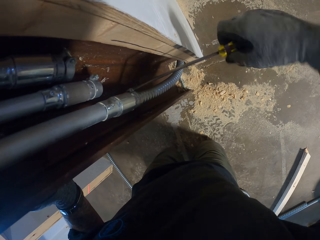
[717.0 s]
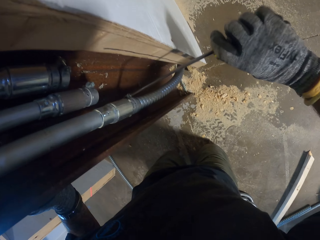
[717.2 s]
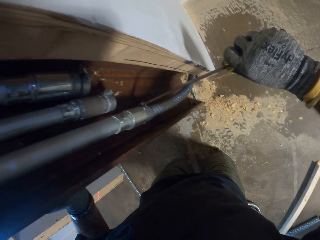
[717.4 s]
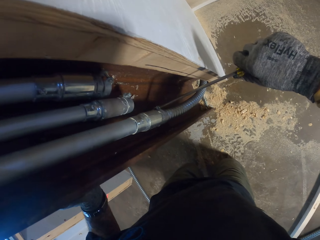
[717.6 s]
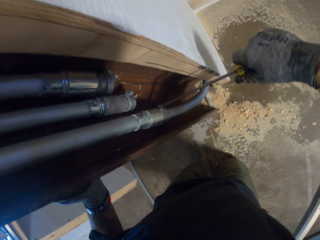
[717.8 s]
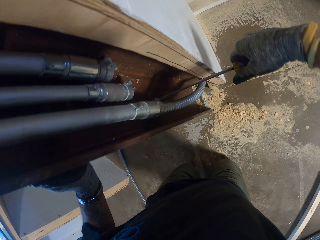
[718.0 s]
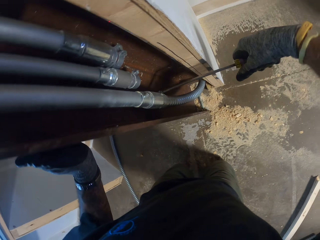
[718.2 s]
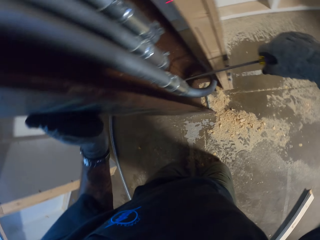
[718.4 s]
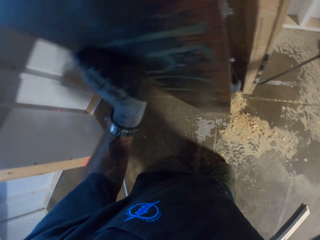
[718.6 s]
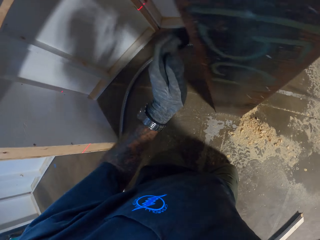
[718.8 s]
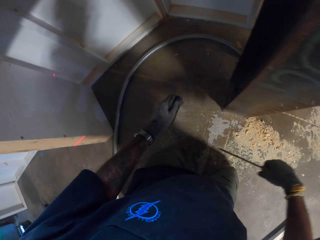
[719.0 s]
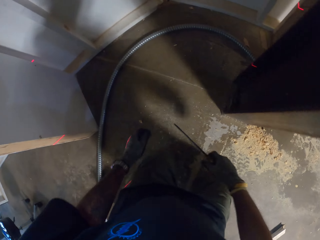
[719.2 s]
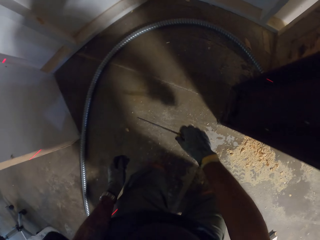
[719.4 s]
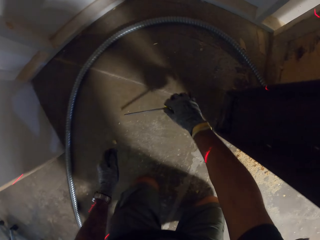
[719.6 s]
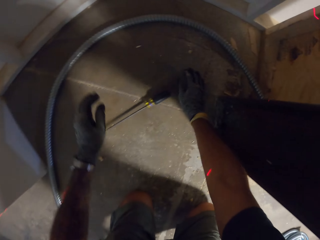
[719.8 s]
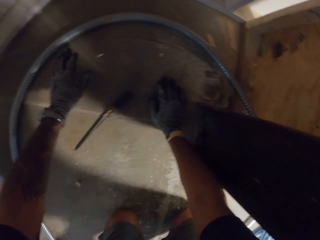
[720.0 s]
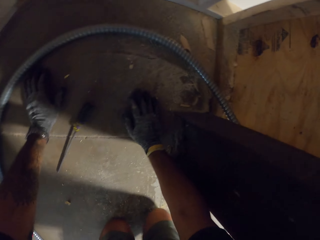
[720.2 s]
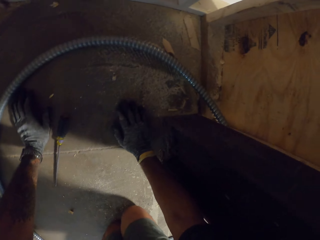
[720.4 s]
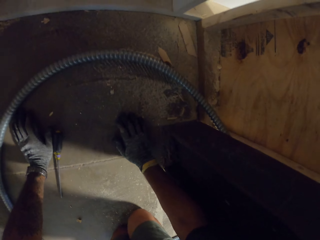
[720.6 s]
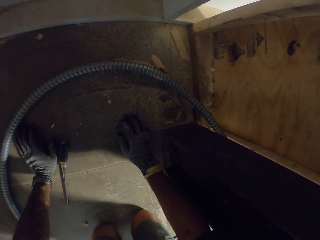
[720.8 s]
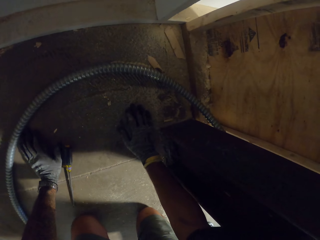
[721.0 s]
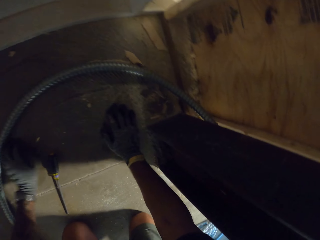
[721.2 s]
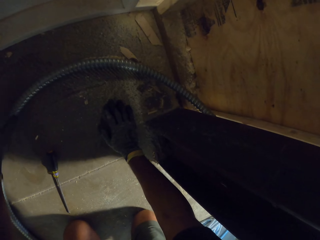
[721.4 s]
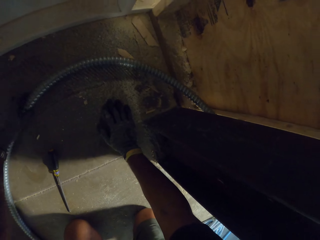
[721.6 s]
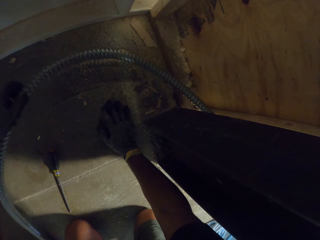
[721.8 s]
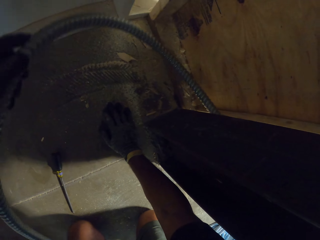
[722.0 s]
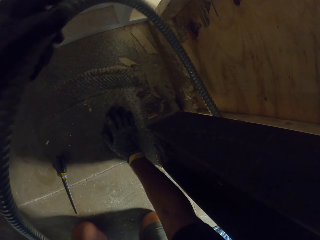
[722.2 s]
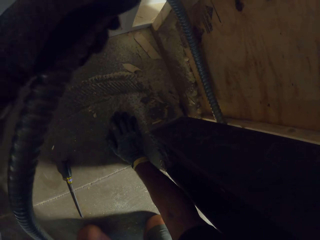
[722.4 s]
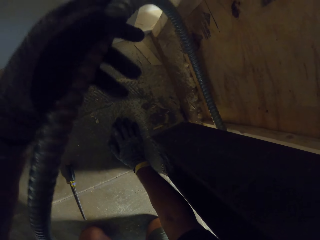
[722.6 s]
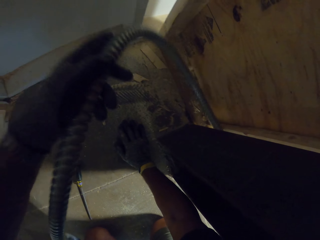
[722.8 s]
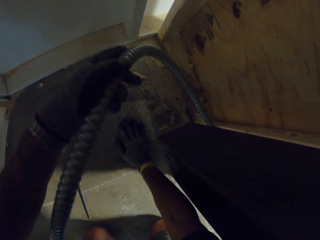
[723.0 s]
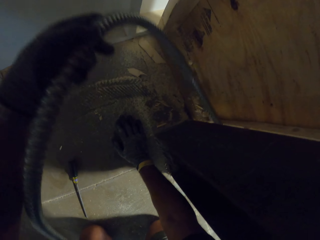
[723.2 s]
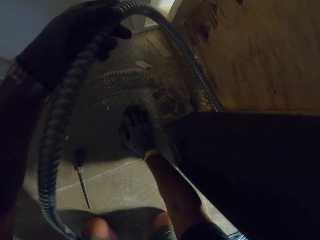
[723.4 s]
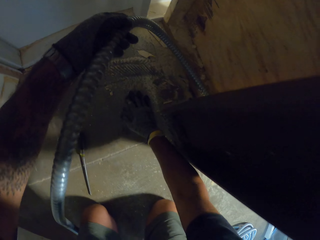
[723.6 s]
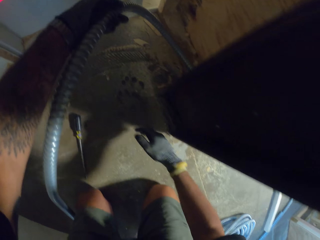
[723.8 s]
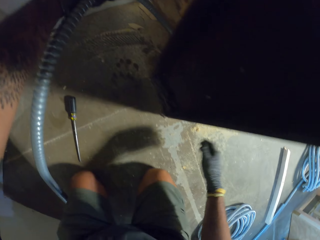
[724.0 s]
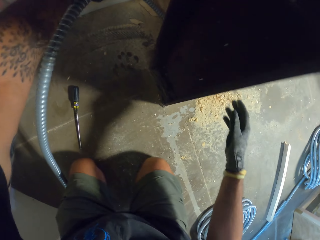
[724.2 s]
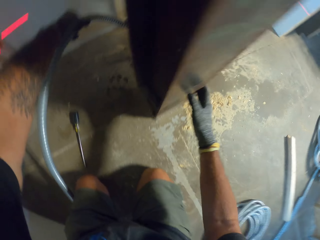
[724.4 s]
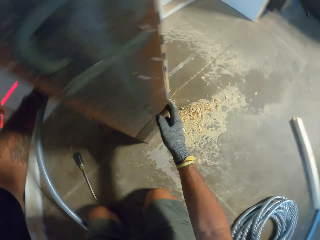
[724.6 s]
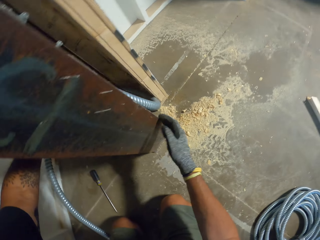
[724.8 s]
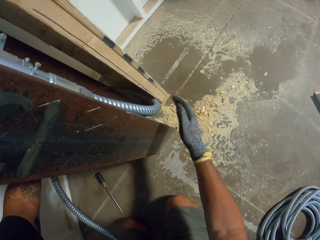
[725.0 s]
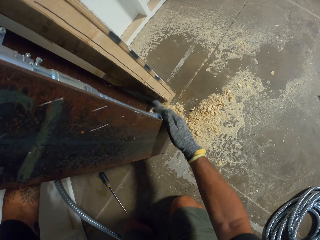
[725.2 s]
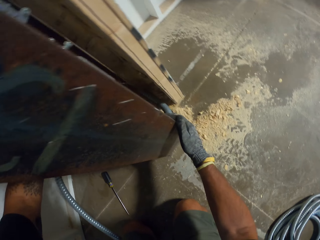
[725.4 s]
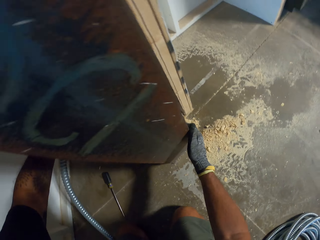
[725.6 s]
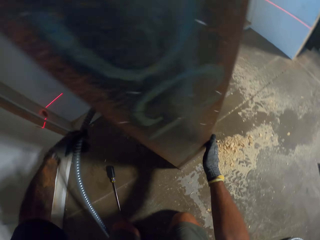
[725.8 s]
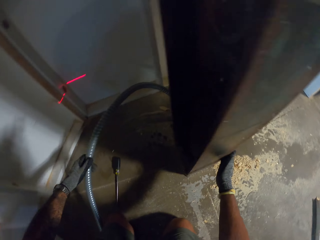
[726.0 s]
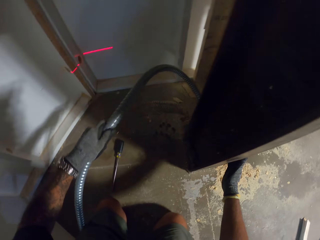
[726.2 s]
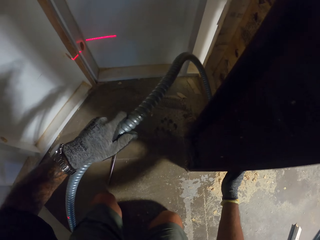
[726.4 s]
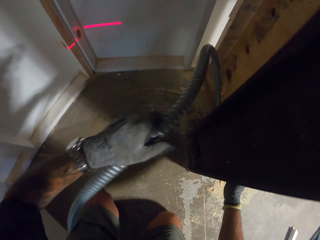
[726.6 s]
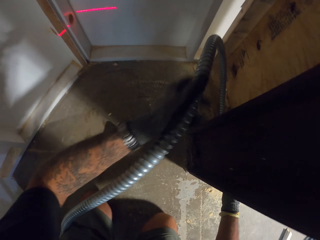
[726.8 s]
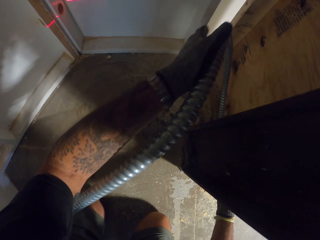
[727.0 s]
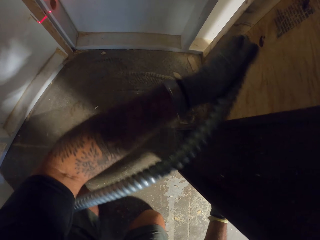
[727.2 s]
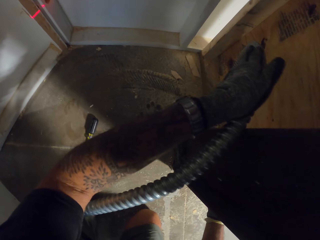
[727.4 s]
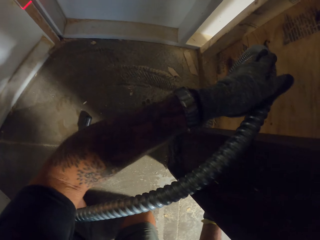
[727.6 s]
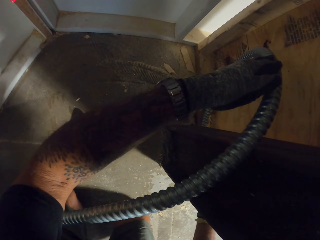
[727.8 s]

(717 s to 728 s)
The camera wearer tightens a screw with a screwdriver. They put the screwdriver on the floor. They pick up a pipe. They fix the pipe.

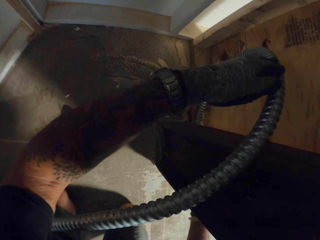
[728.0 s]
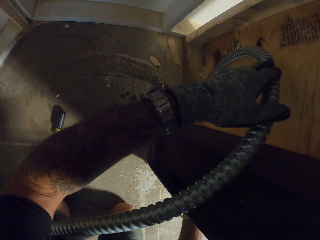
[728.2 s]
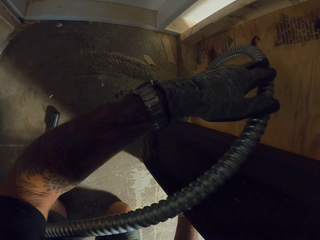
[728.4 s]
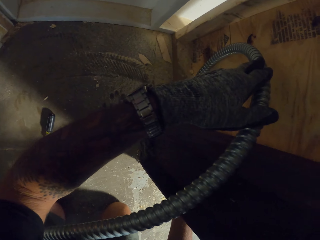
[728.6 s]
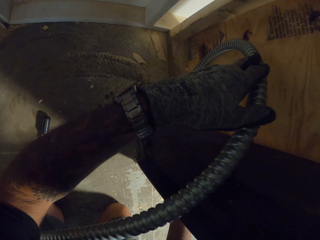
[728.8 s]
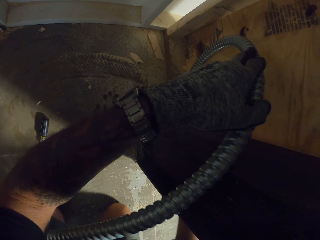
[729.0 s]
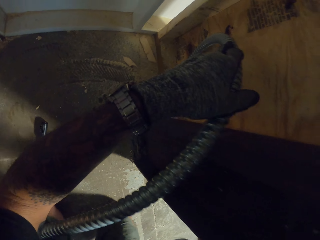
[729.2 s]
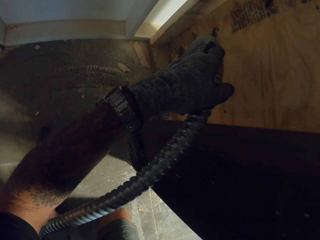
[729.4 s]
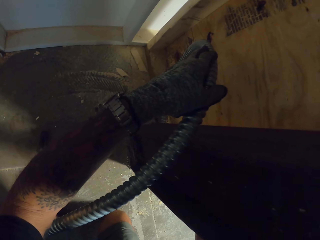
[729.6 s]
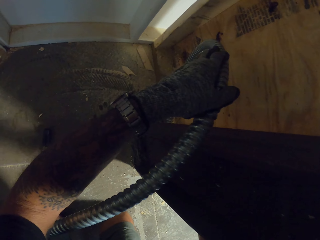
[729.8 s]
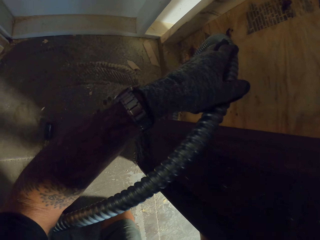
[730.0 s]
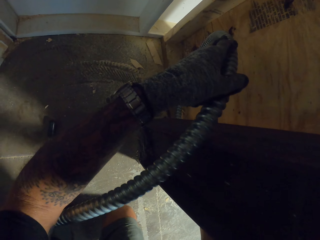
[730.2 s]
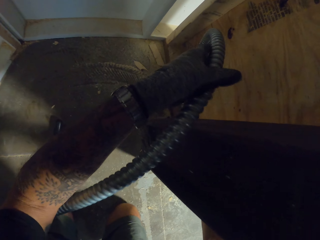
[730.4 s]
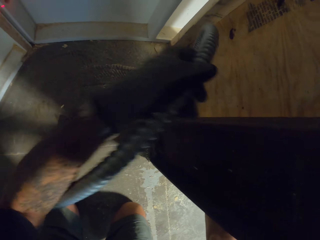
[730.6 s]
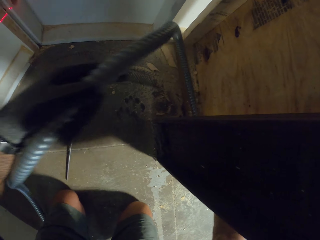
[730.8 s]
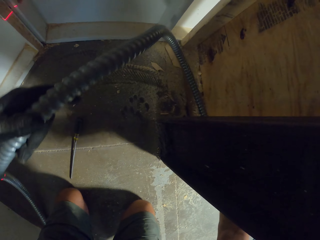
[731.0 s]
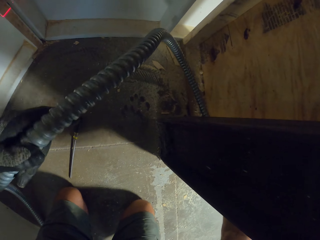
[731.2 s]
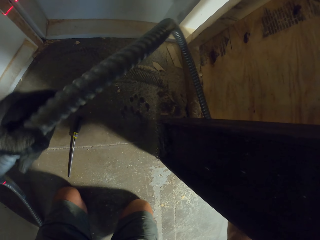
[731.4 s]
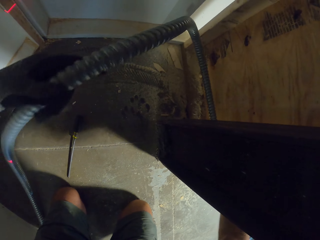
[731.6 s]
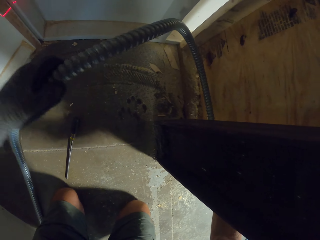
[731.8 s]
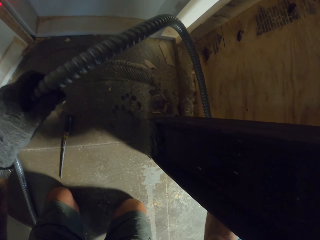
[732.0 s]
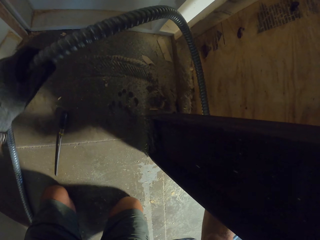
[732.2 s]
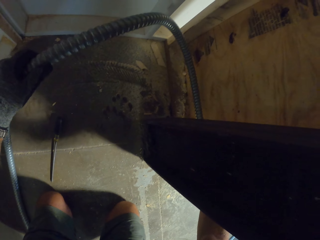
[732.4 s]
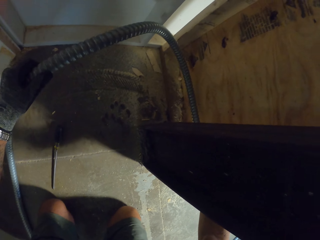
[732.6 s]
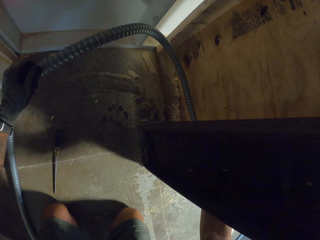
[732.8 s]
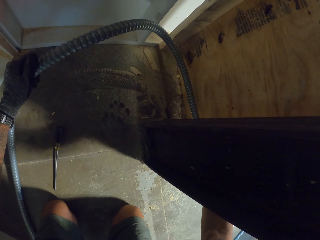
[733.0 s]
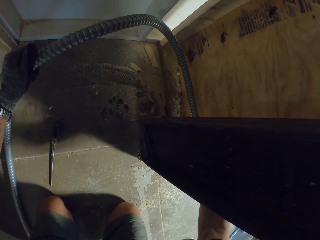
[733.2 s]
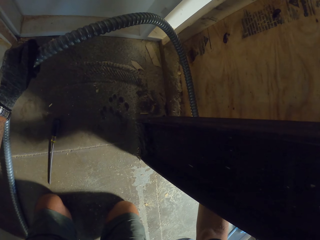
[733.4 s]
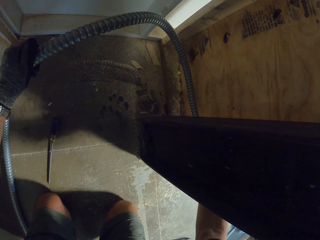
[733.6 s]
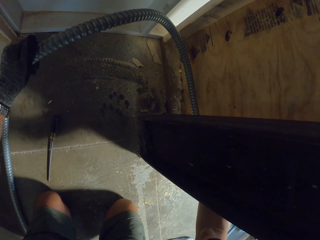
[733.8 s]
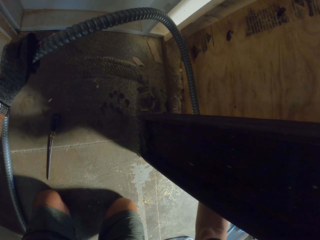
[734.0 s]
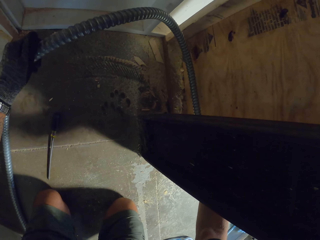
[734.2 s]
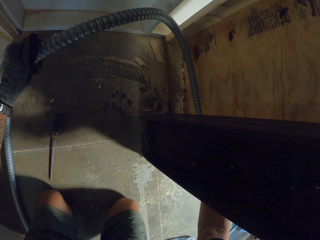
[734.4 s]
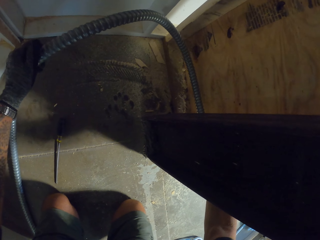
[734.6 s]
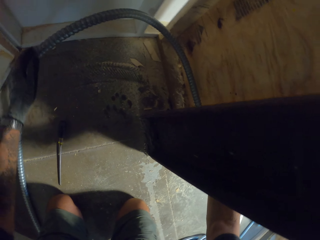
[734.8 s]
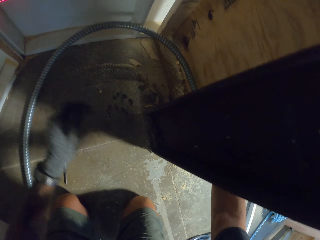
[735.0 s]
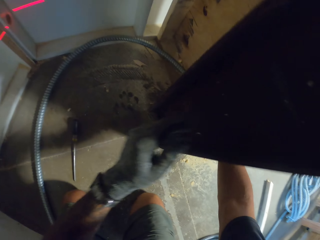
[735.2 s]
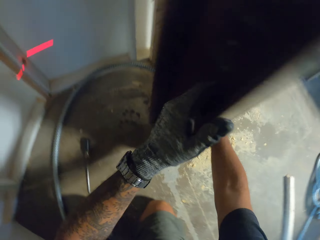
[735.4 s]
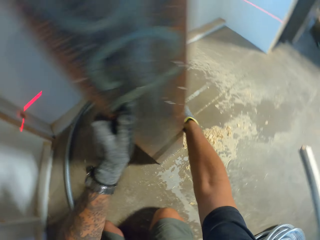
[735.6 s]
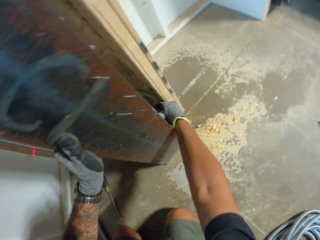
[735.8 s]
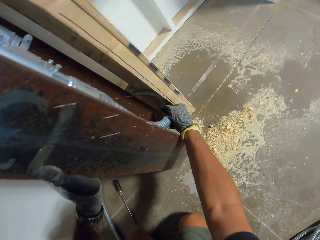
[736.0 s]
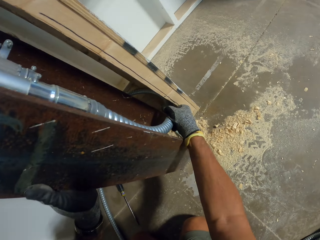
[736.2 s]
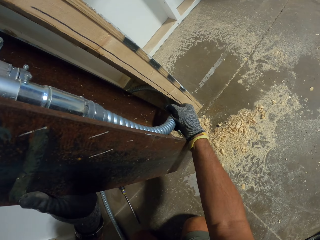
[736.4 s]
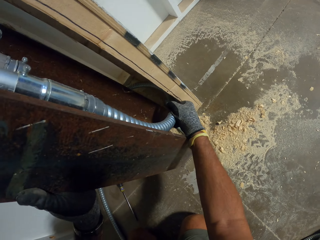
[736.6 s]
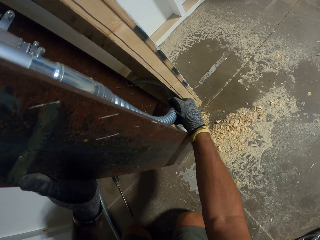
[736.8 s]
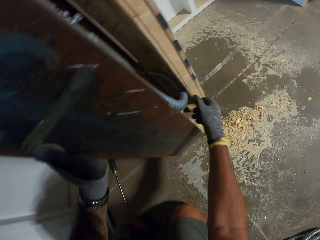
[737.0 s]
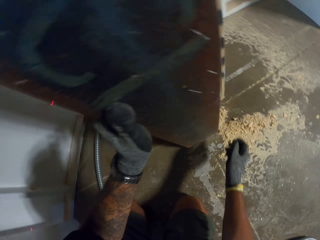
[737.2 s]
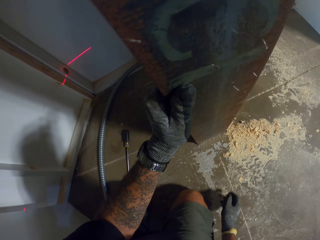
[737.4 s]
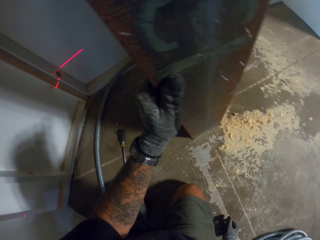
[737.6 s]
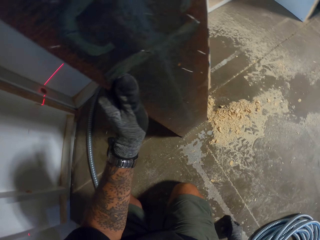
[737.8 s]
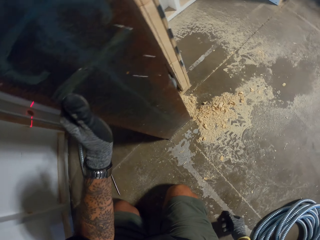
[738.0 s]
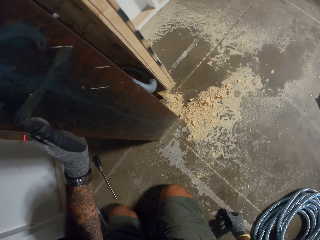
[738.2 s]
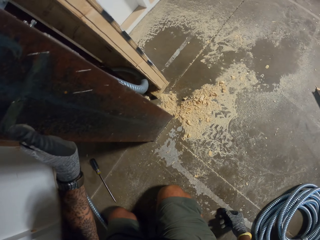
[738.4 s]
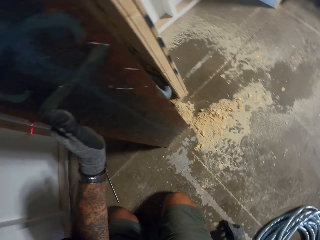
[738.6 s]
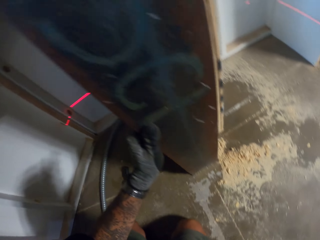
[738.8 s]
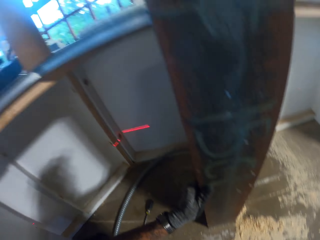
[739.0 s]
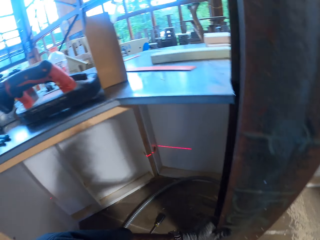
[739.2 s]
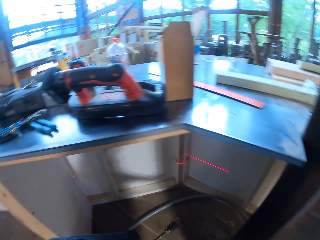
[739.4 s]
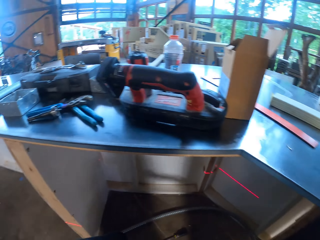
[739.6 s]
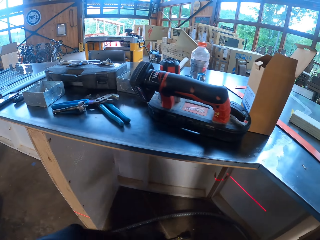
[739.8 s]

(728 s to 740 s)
The camera wearer fixes the pipe on the wall. They hold the pipe. They look around the room.
